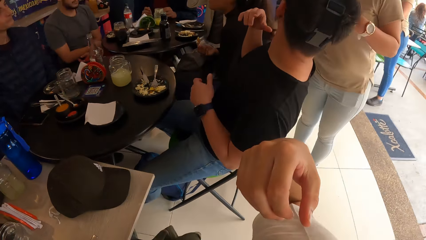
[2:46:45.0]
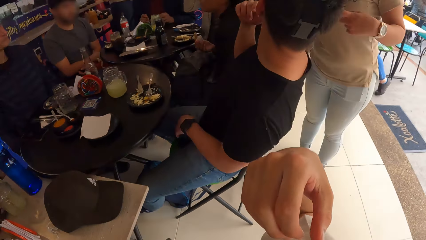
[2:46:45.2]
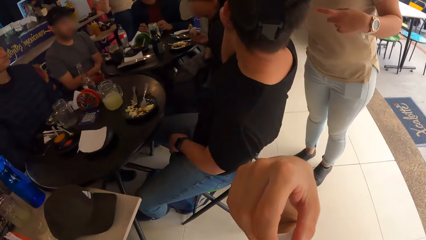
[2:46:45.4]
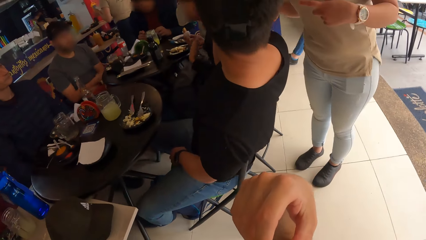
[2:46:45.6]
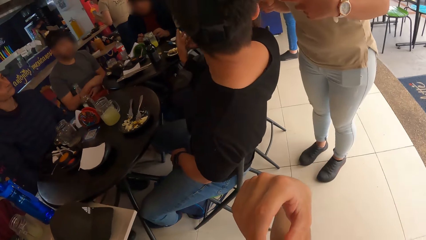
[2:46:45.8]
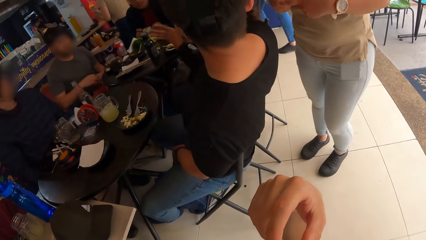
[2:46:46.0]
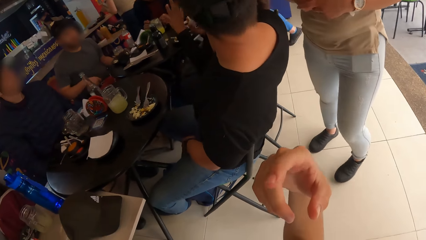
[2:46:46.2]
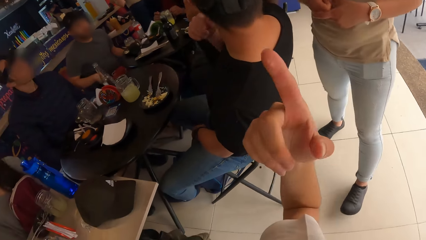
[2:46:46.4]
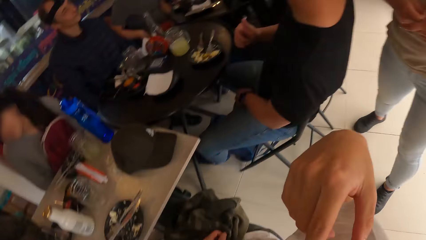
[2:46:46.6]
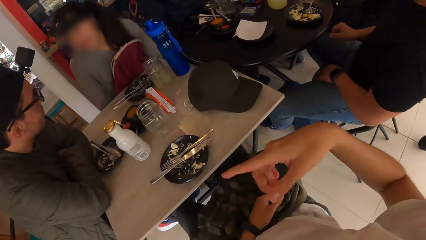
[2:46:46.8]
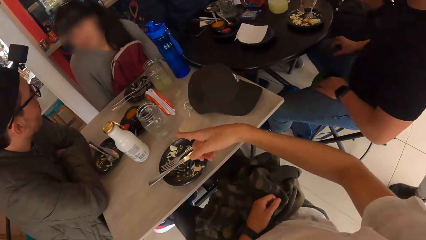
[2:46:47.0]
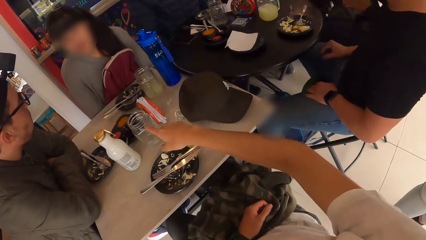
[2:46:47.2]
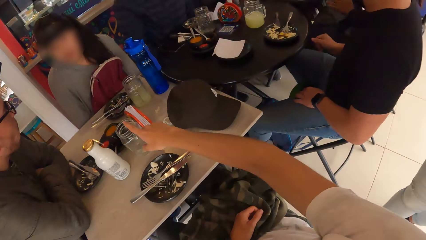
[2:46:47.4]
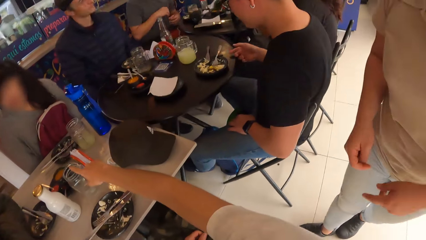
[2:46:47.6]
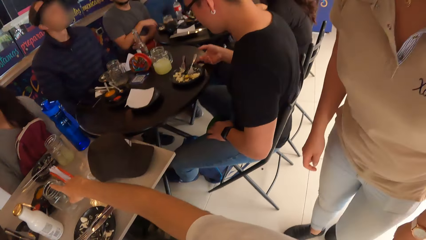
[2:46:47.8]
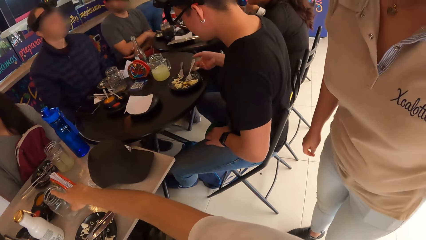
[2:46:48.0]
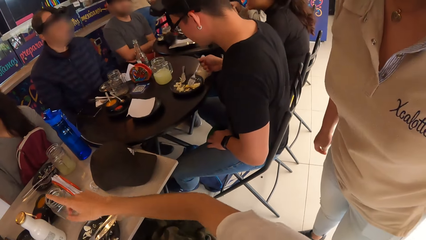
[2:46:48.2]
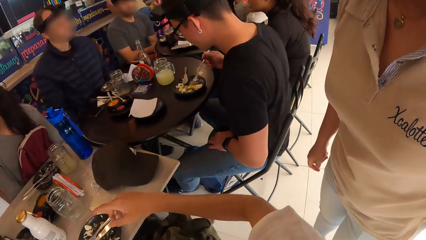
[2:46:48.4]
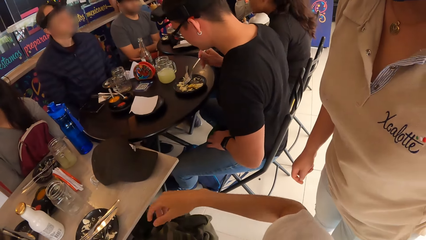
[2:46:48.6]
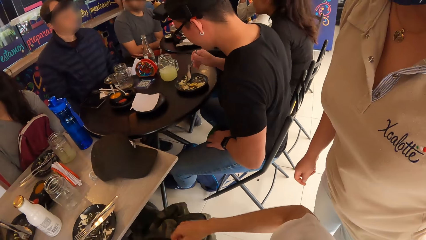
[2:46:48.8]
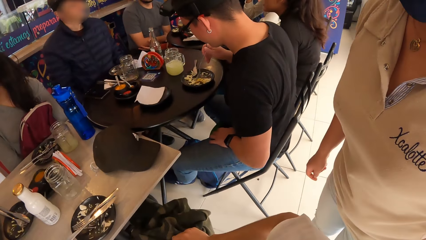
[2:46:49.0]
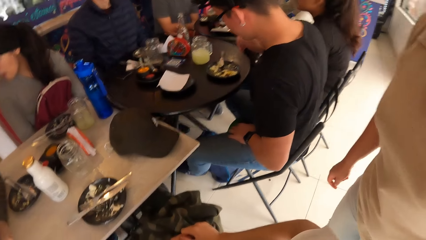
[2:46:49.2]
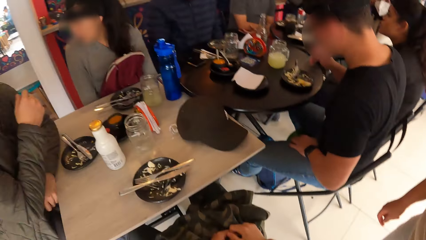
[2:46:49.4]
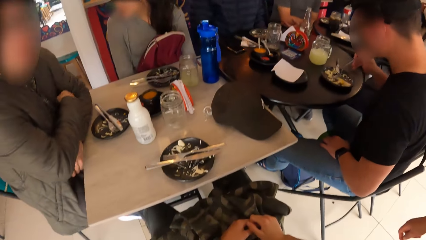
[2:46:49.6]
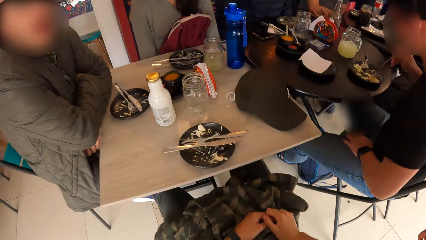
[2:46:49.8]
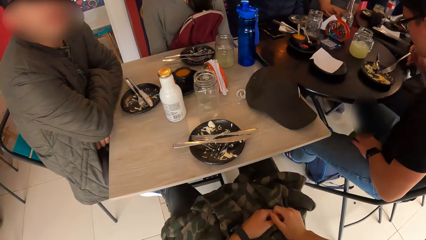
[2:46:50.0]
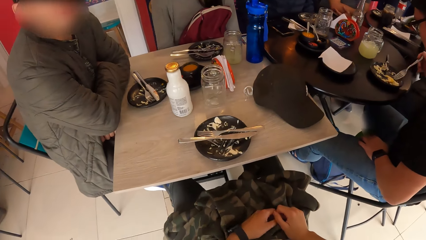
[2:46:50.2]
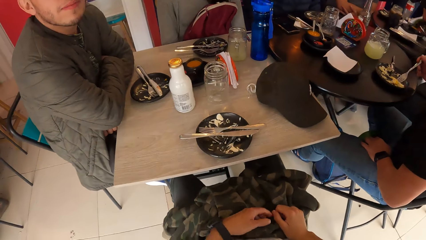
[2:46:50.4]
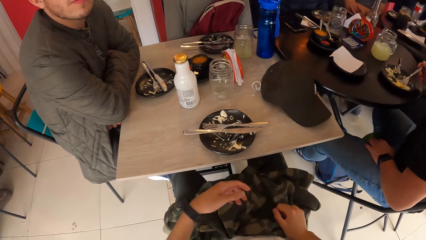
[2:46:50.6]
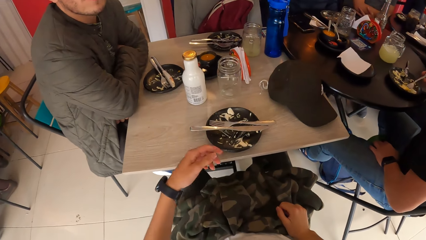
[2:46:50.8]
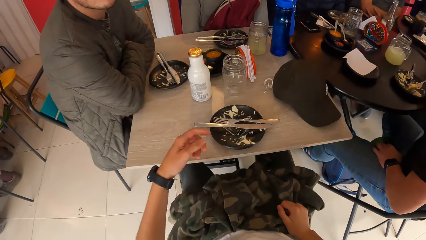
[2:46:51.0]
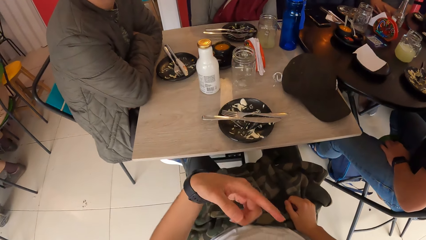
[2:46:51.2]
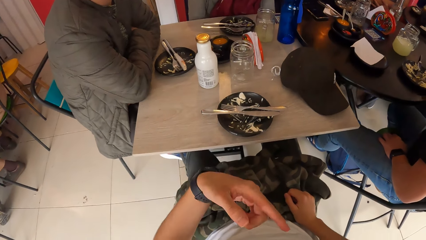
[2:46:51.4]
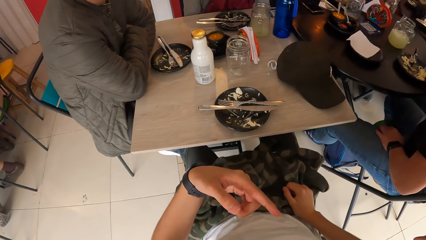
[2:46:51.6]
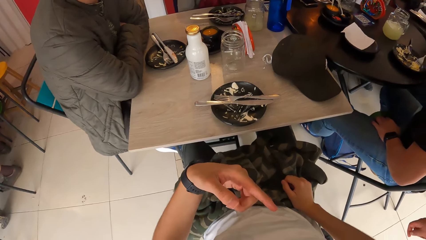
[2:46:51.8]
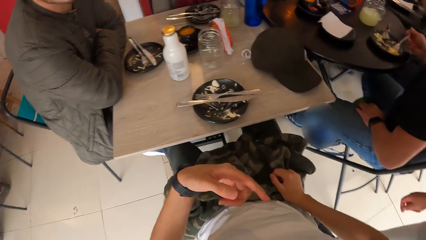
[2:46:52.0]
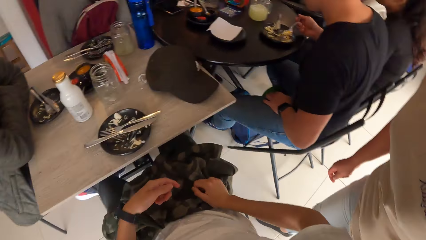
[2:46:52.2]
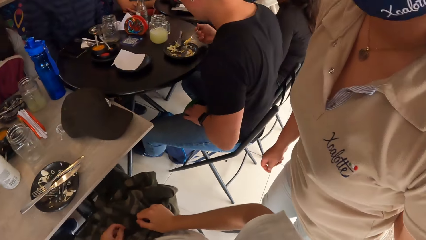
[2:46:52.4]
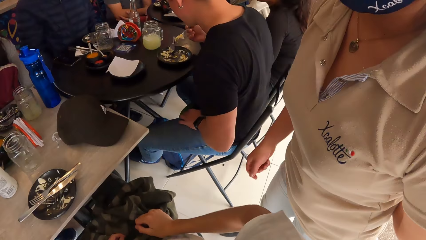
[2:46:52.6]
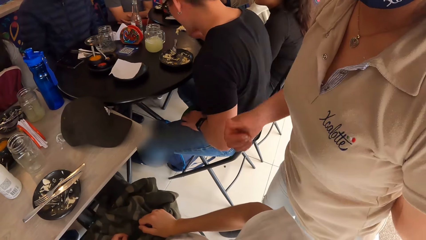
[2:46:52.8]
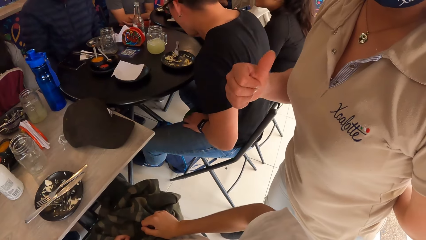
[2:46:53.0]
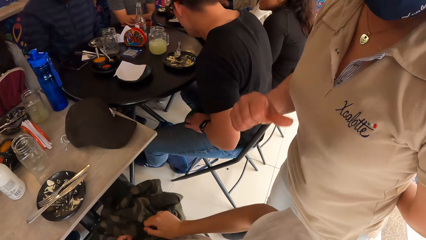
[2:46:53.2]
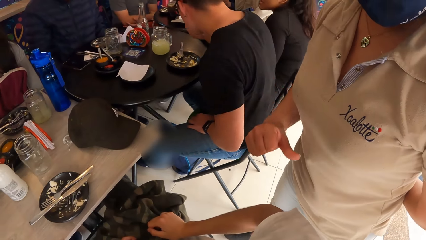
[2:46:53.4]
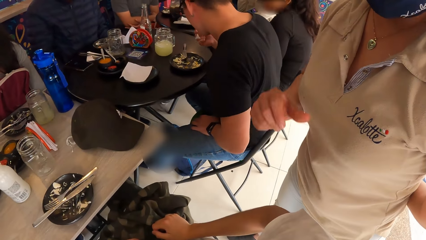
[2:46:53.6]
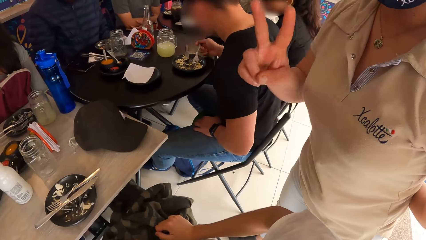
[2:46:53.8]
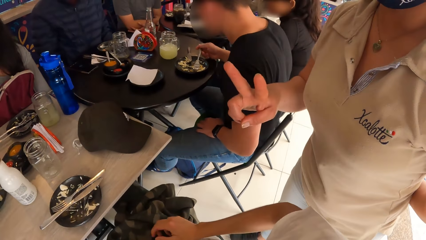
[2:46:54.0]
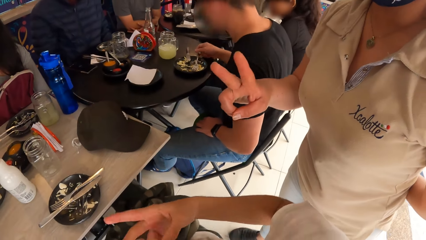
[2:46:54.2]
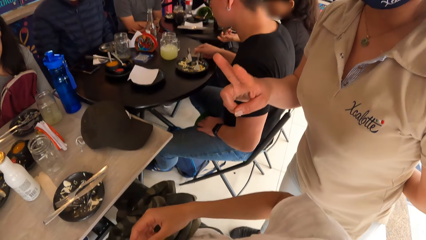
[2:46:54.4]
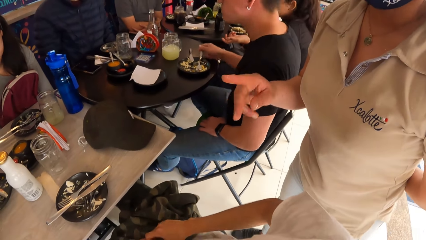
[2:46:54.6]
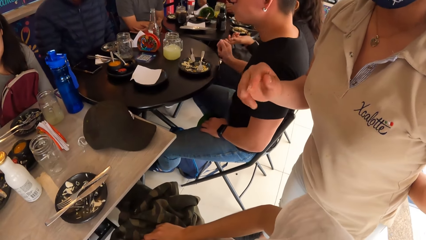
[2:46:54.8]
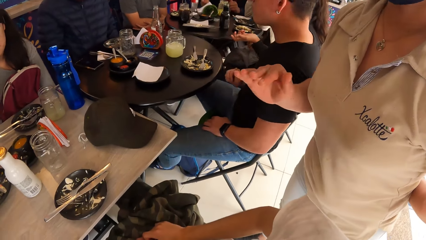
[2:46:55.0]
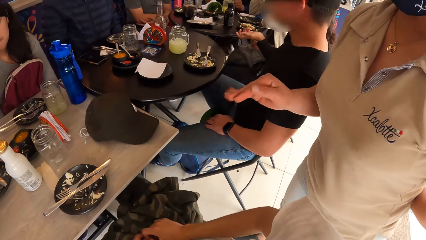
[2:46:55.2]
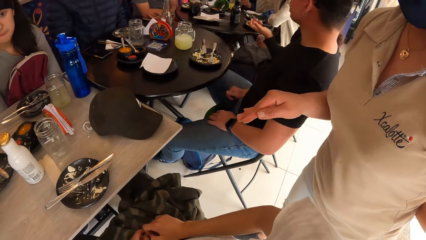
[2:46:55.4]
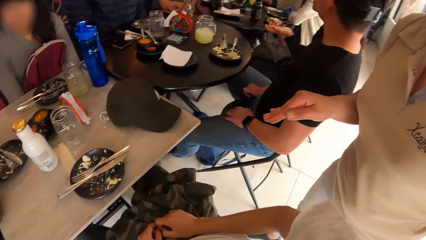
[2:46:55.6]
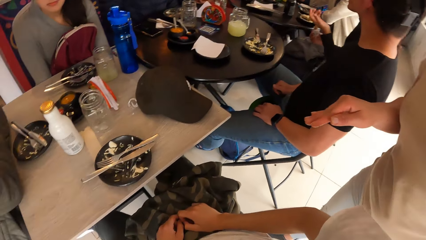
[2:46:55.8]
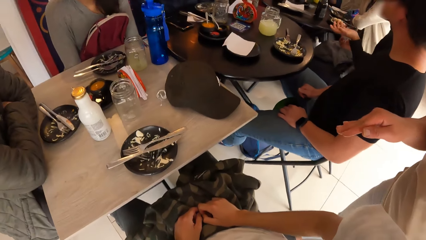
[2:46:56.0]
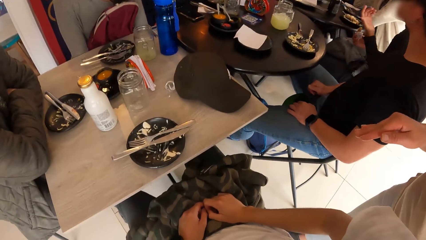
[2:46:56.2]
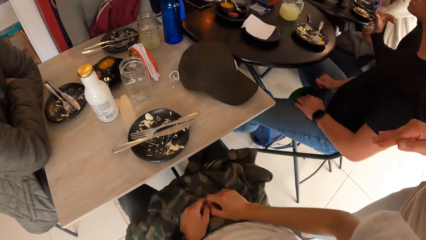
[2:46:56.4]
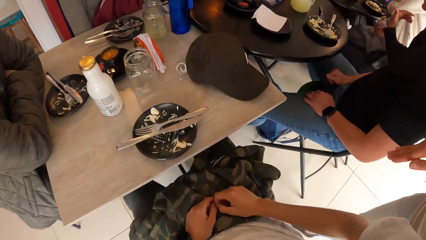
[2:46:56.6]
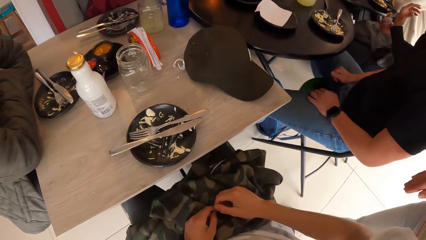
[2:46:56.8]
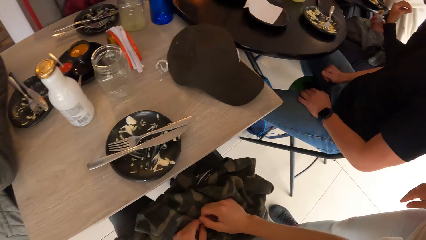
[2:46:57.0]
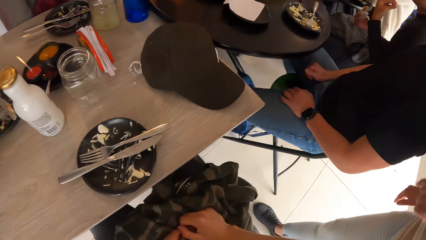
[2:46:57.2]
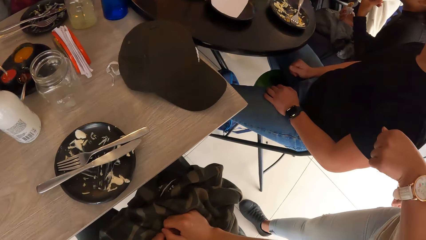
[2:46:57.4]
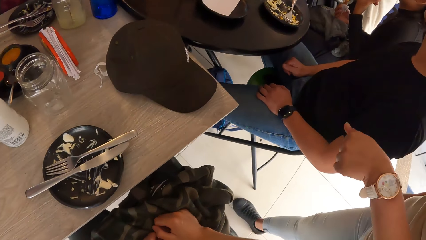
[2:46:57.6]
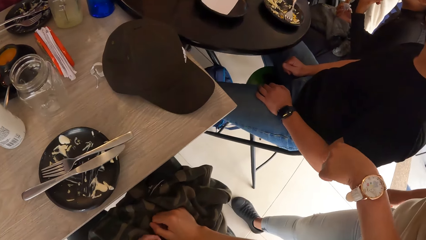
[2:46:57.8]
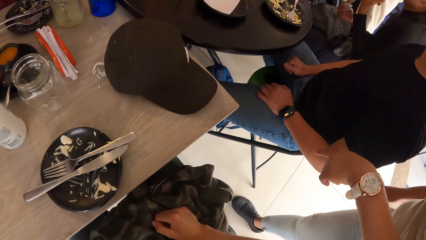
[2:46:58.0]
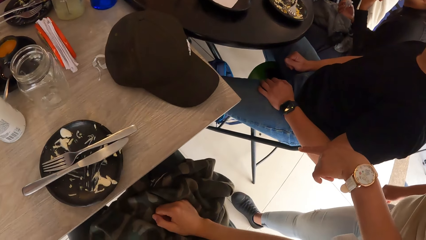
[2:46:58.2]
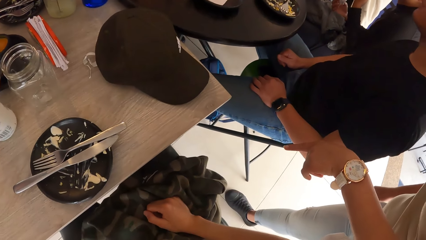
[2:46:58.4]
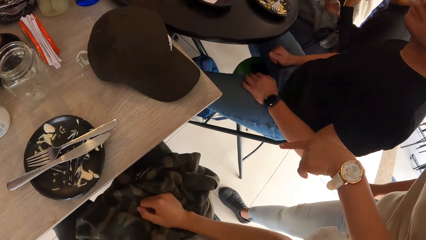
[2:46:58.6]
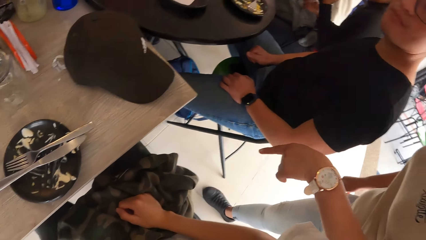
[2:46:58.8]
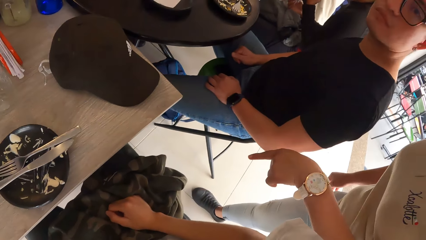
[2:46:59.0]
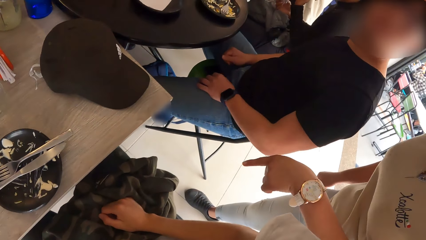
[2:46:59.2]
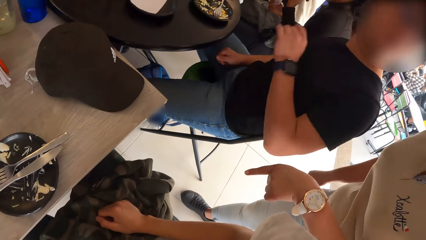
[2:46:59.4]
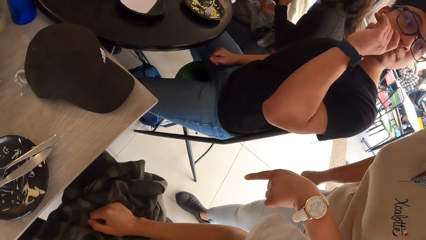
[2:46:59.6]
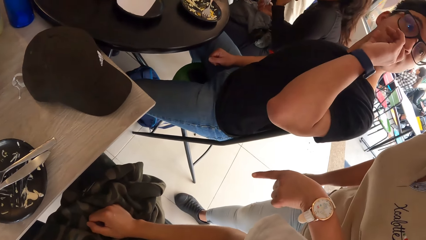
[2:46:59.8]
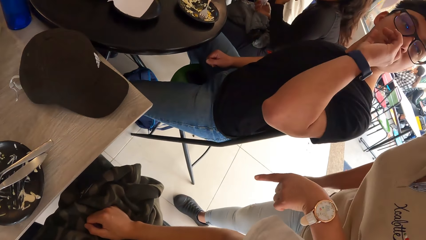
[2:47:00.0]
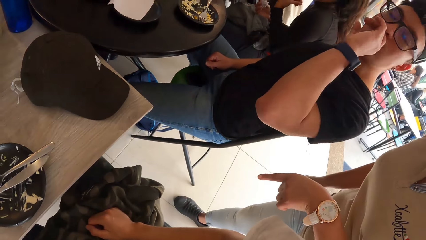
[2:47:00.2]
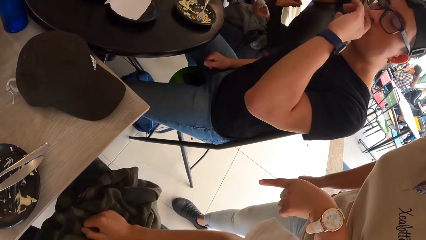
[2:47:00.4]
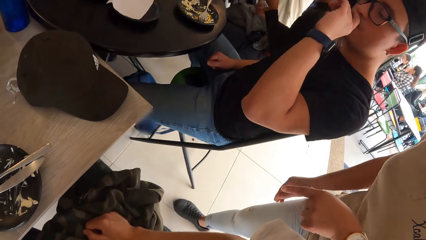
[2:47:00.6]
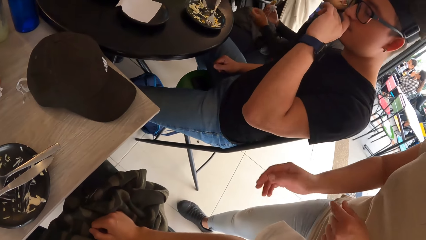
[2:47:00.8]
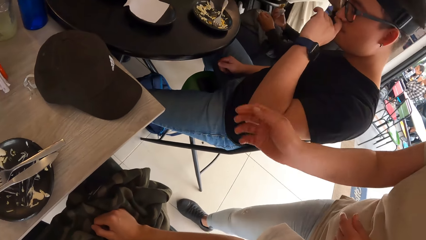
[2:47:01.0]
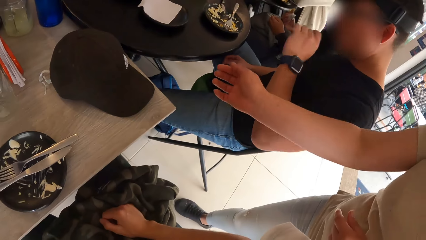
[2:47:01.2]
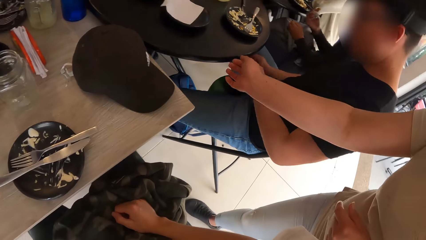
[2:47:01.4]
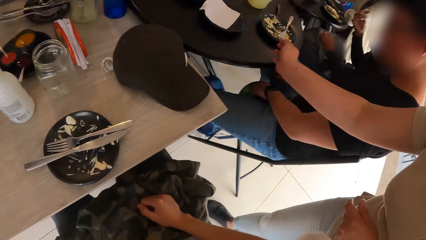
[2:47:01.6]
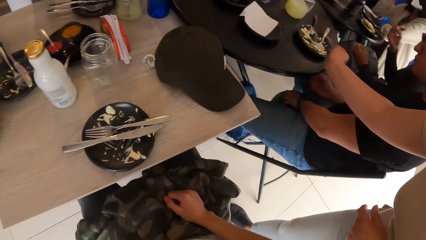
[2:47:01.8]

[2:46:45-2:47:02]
The camera wearer touches the cup on the table with his right hand. He holds a glass. A man eats from a plate on a table with a fork in his right hand. The camera wearer interacts with a woman. He interacts with another man and a waiter. He interacts with a man. He points his hand. The woman moves her hand. The first man drops the fork on the plate with his right hand. The first man interacts with the waiter. The woman interacts with a man.
